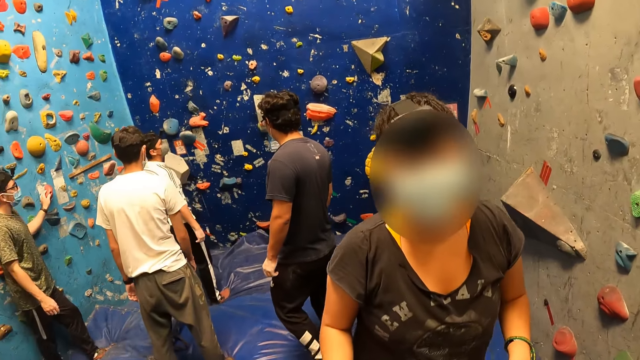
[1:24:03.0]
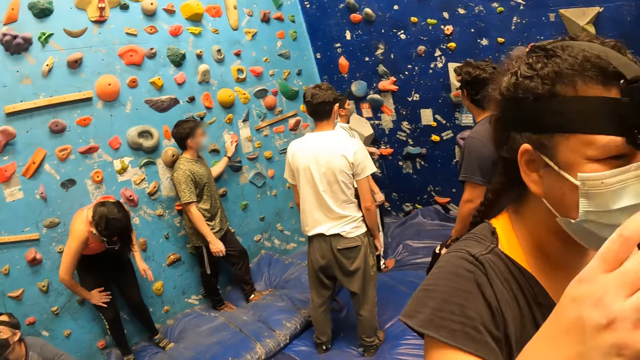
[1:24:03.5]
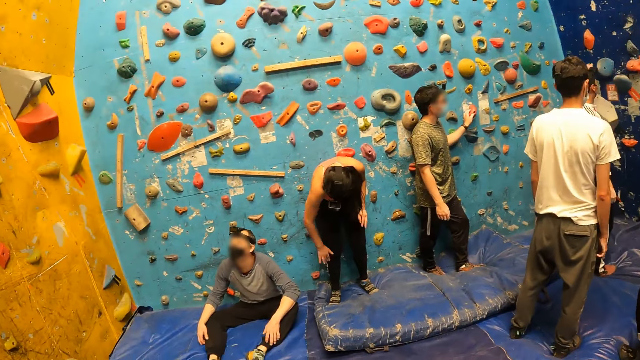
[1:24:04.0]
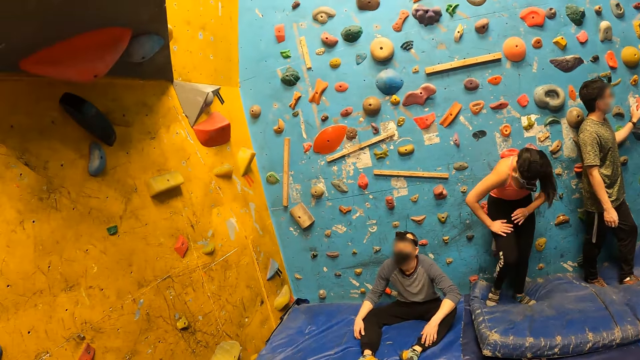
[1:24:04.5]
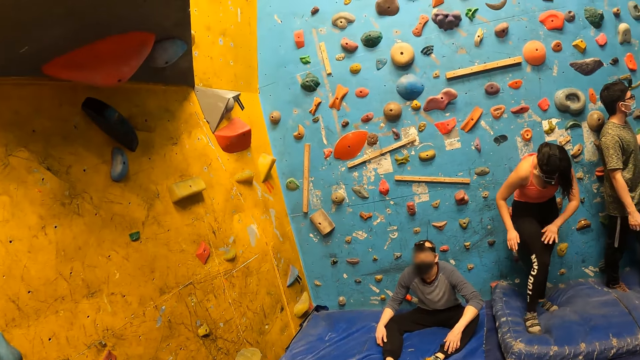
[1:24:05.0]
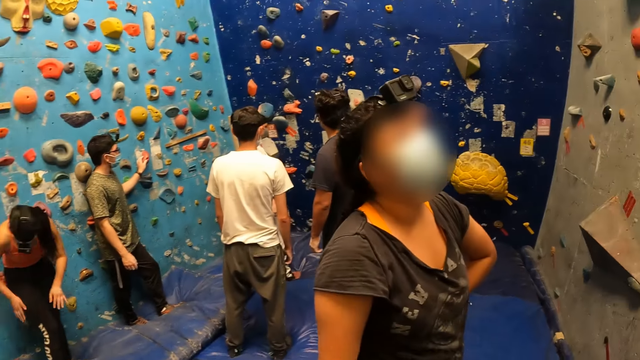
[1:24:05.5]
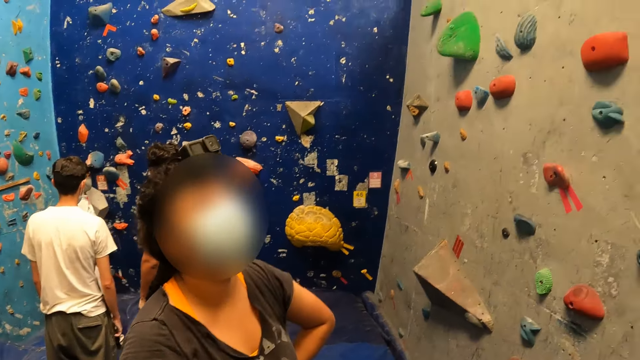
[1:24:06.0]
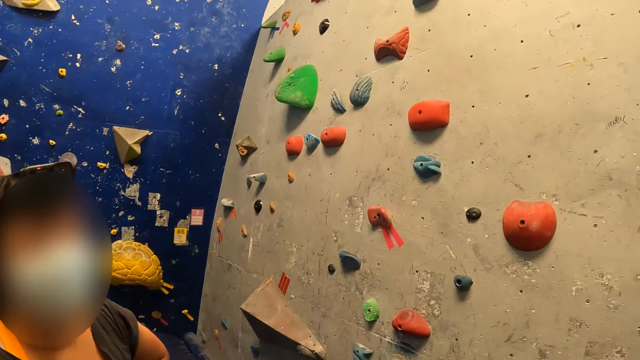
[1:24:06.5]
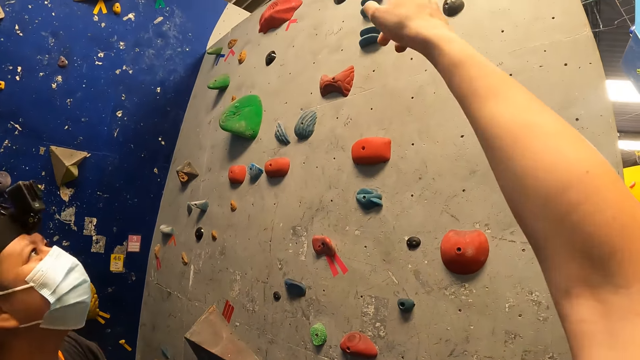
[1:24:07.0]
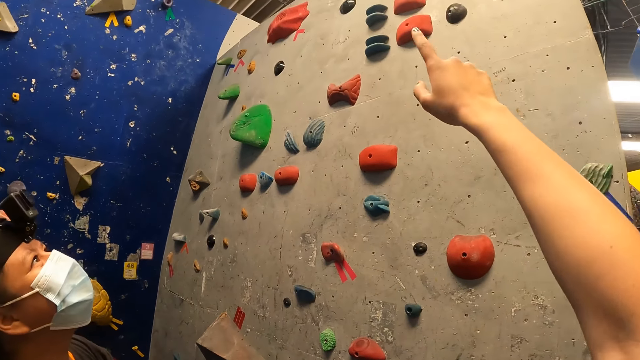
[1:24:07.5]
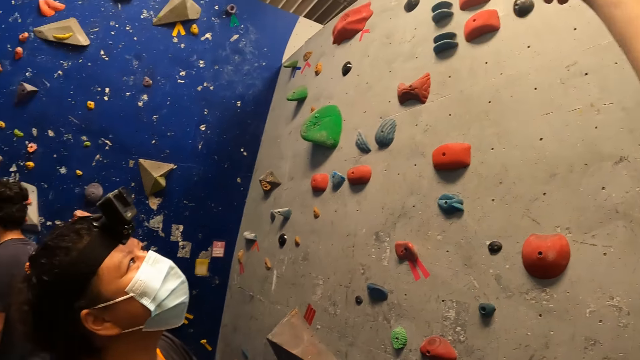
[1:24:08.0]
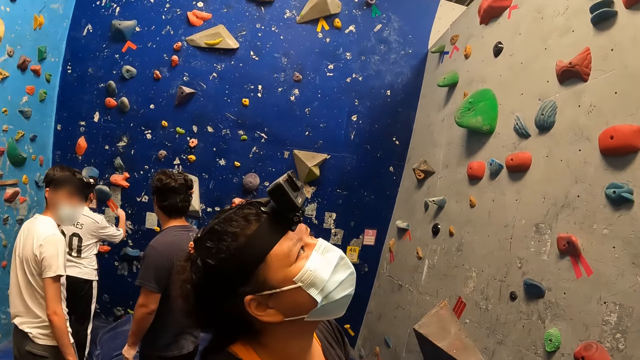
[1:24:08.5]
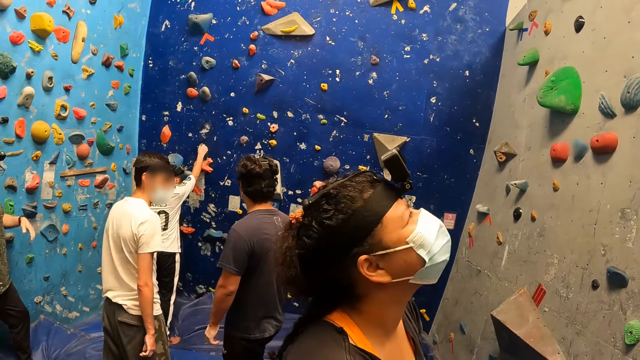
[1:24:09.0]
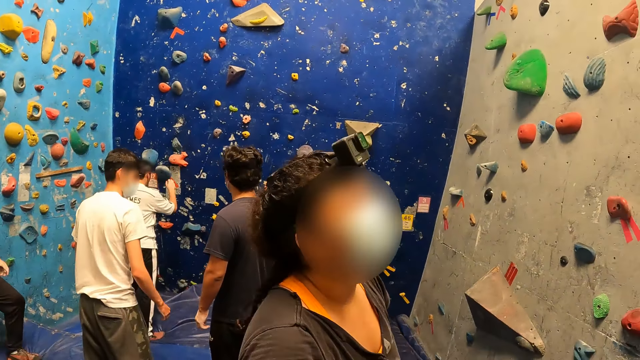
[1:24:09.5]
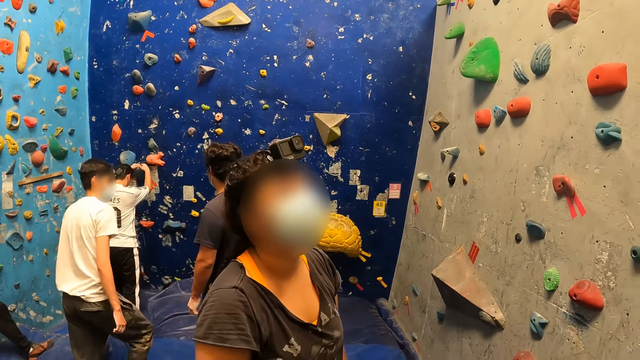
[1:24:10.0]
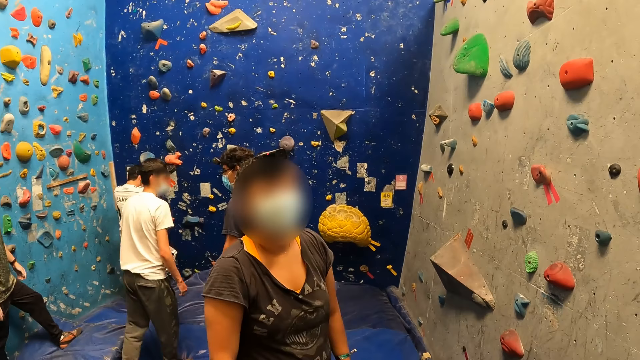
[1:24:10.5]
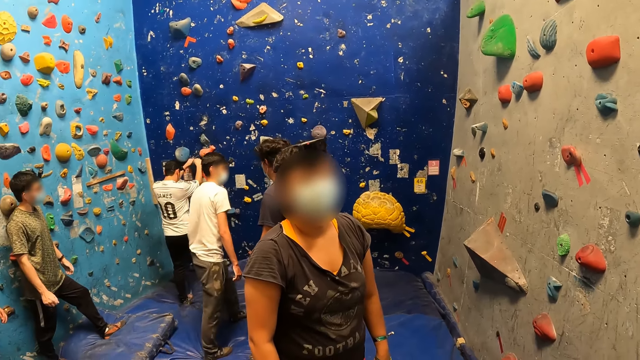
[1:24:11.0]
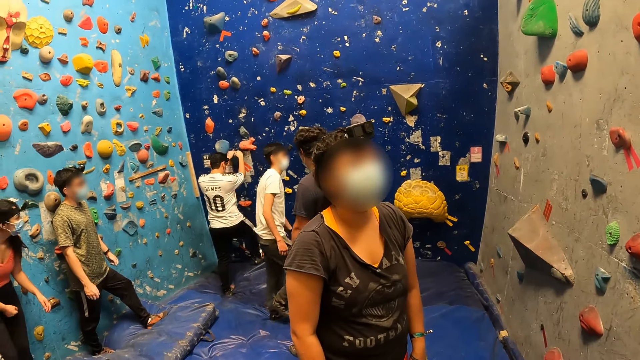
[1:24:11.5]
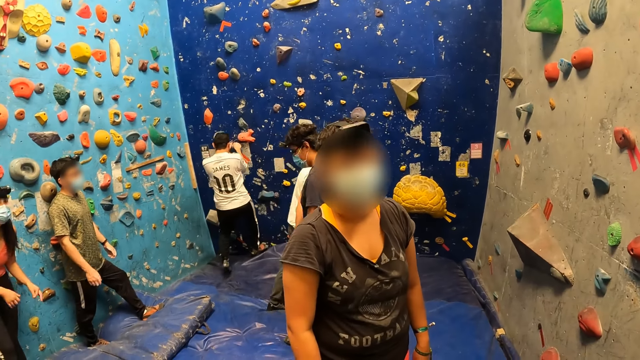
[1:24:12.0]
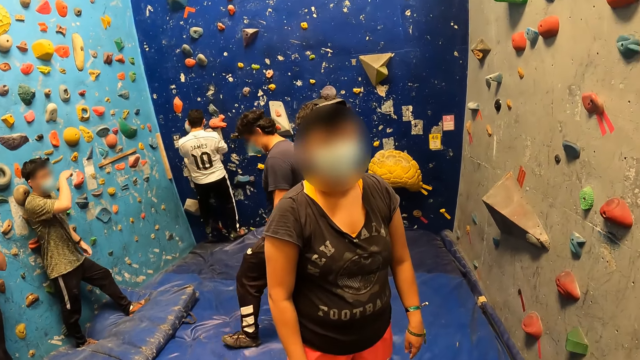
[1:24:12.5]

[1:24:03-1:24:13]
The camera wearer converses with a woman. He looks around. He interacts with the woman. He points to the top of the climbing wall with his right hand. He interacts with the woman.

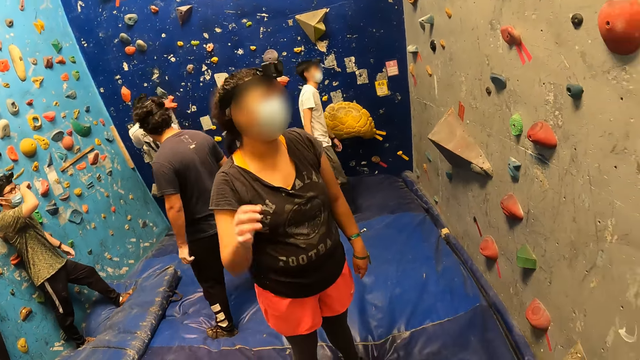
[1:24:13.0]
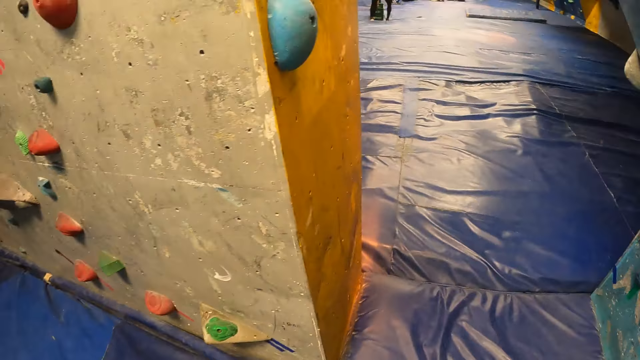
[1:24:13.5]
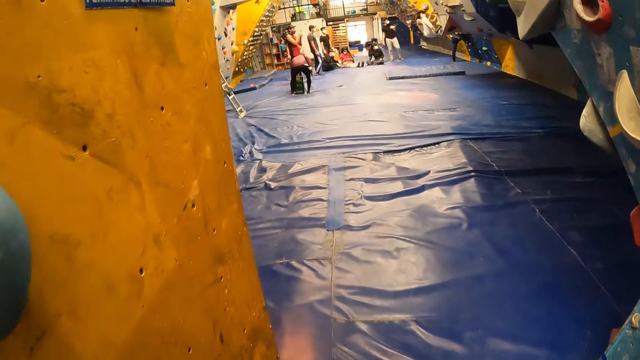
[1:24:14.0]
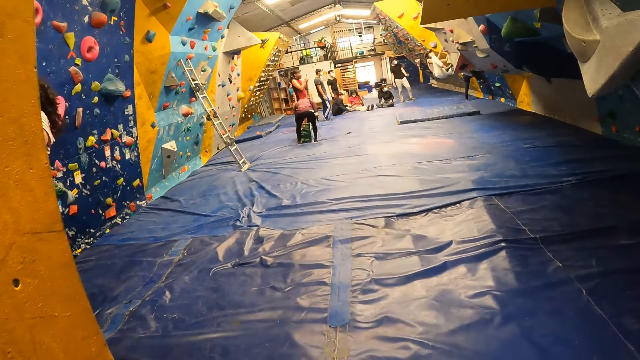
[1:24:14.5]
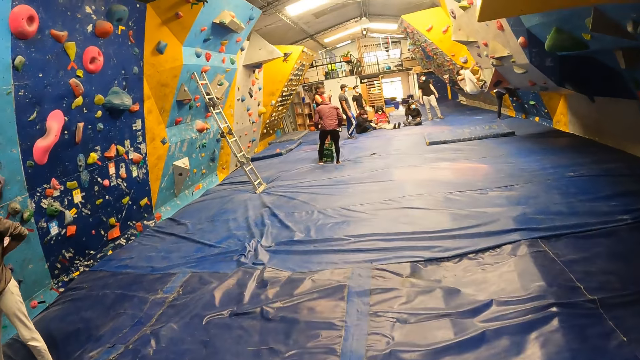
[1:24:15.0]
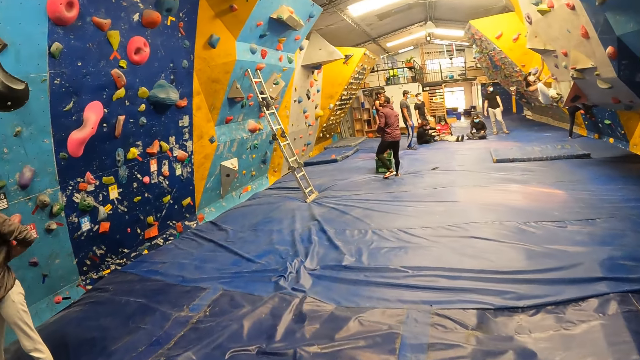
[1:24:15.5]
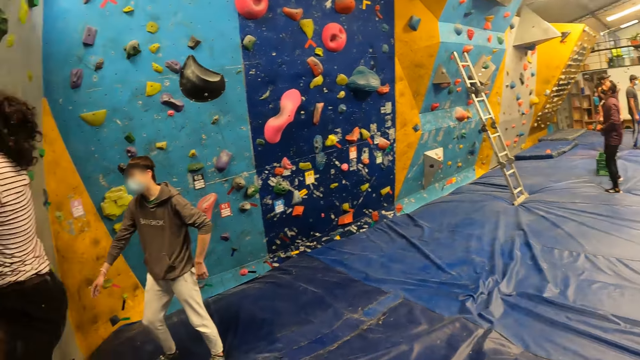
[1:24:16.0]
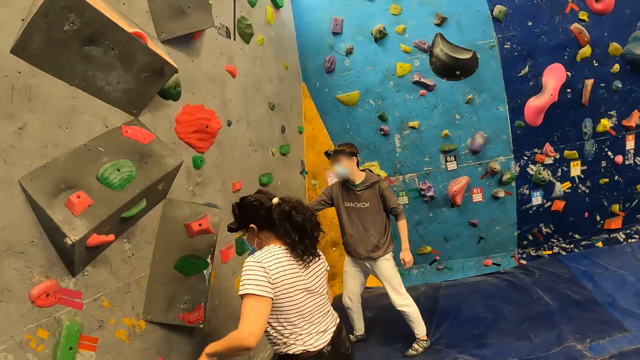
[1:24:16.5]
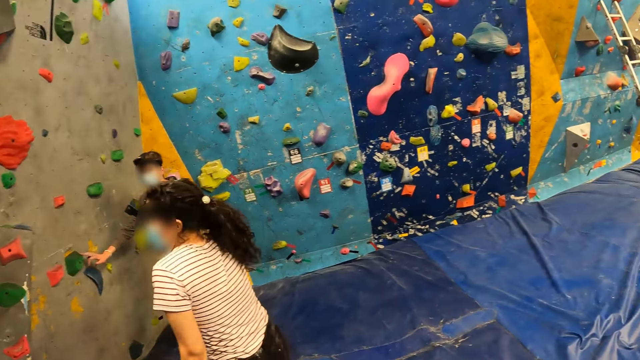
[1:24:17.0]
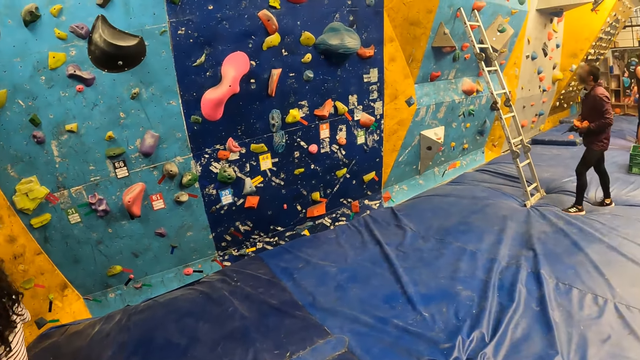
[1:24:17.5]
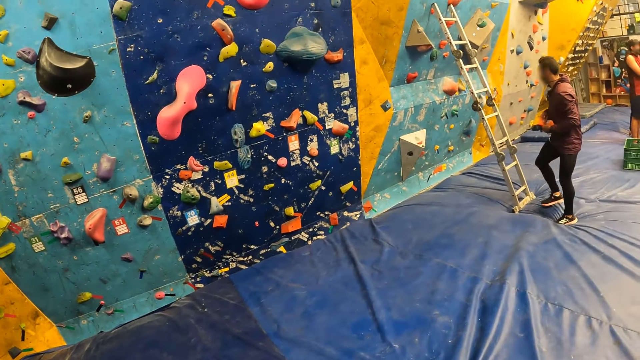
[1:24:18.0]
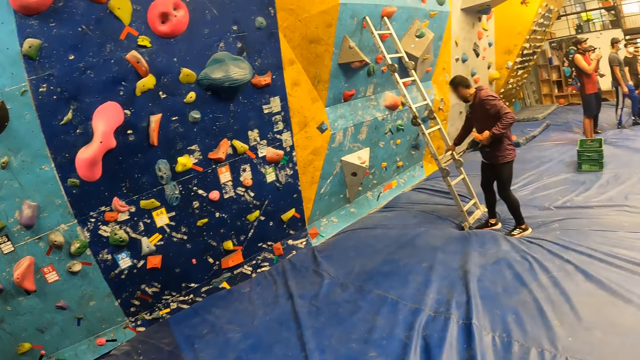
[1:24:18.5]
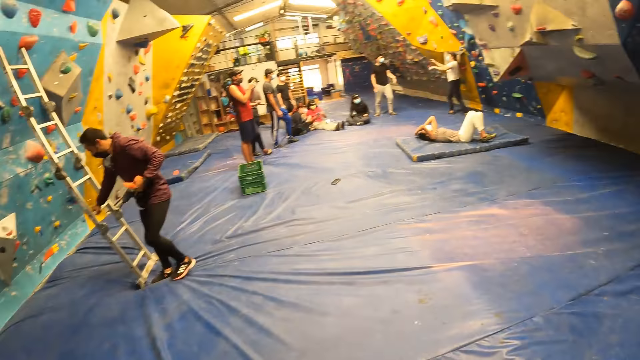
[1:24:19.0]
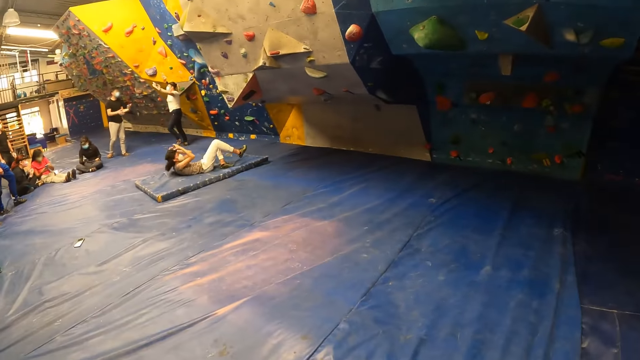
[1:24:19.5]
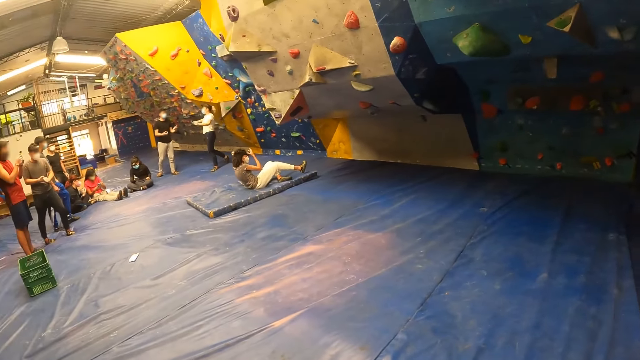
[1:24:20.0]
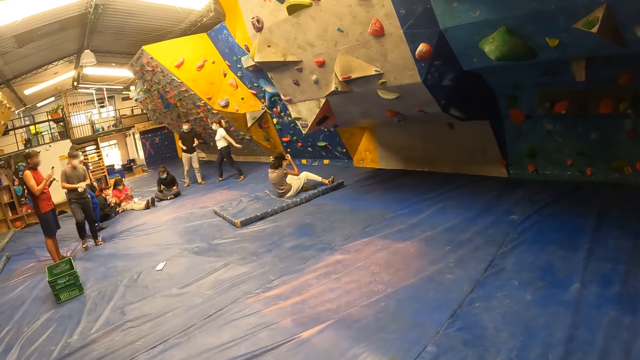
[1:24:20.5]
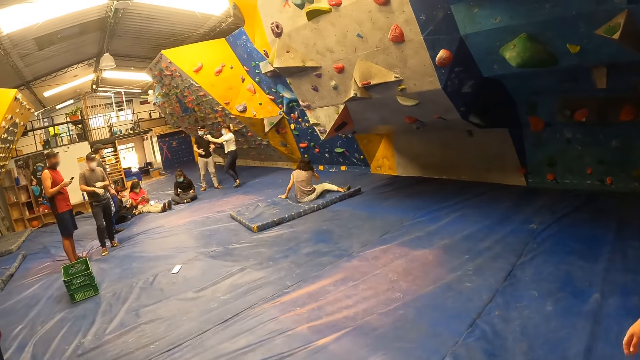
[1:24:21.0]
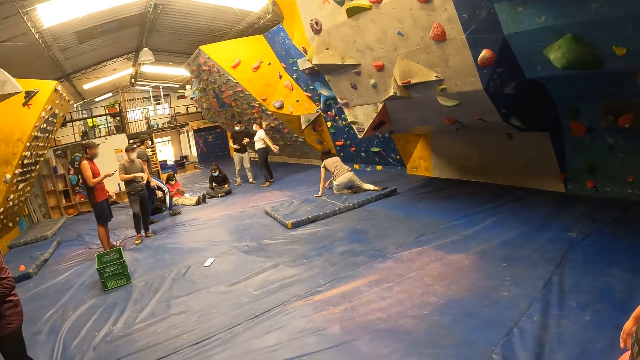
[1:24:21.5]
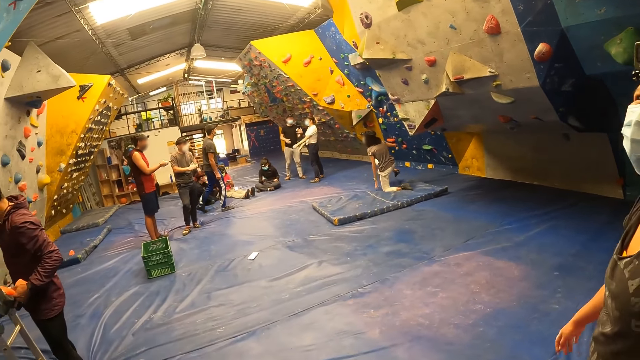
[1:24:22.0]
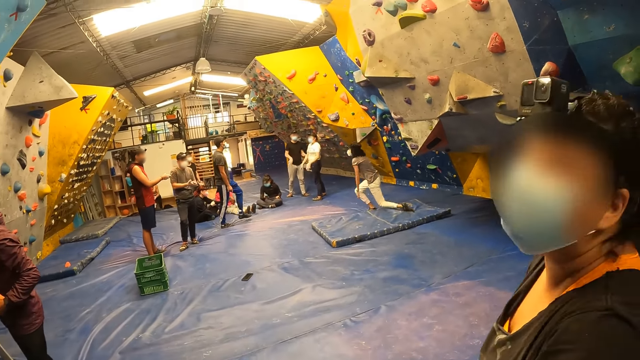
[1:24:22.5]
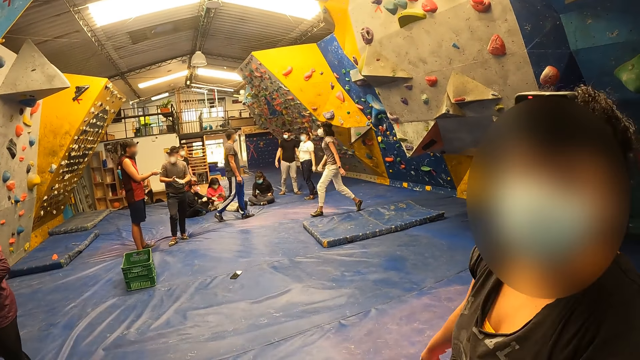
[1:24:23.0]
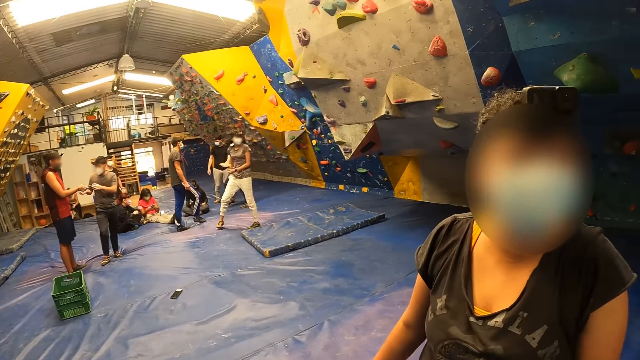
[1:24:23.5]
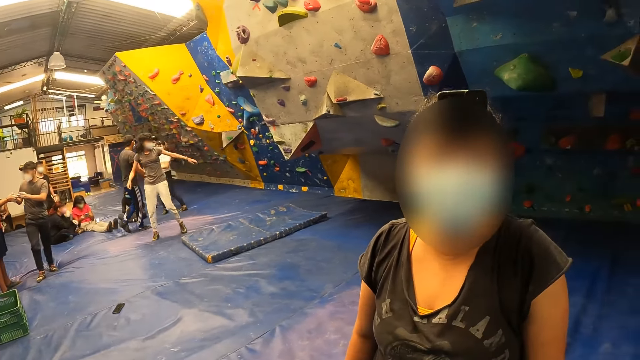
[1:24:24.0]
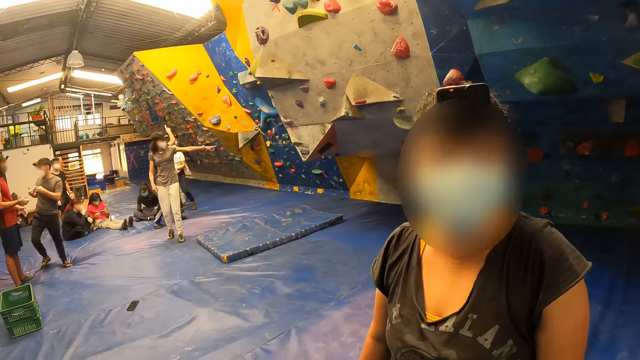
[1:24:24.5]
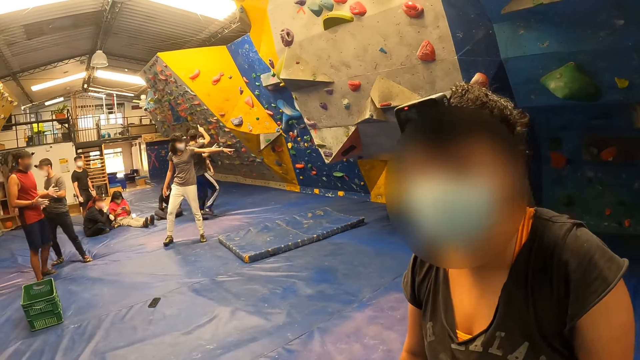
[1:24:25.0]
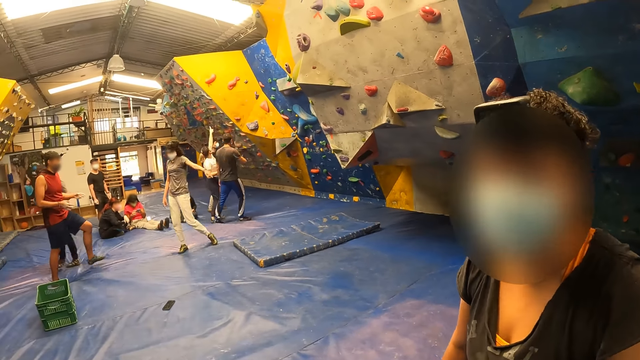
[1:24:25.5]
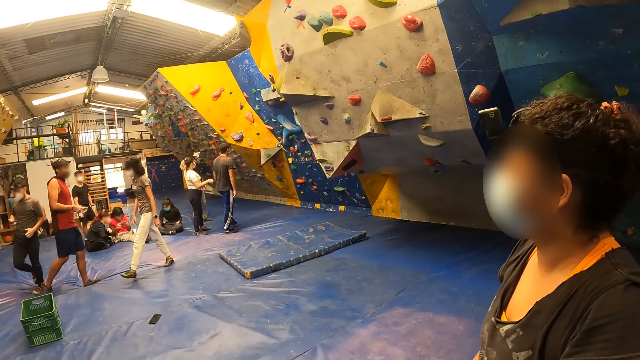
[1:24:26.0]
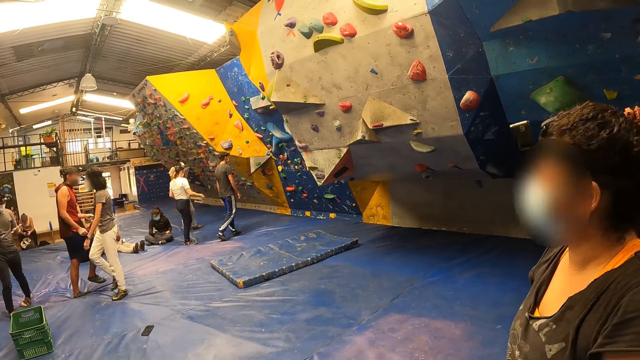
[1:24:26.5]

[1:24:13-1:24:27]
The camera wearer looks around and walks out of a wall climbing room. A woman climbs down from the wall. The camera wearer looks at other wall climbers. They walk towards a man. They look around in the wall climbing room. They interact with a woman.
